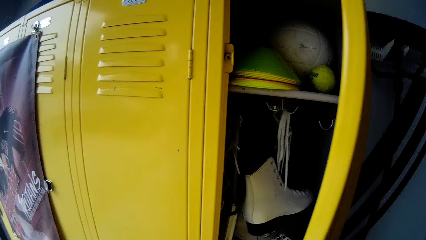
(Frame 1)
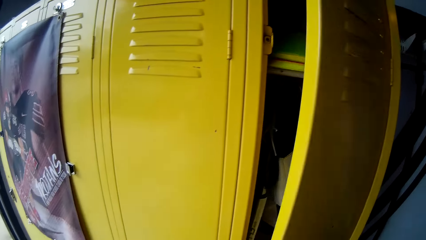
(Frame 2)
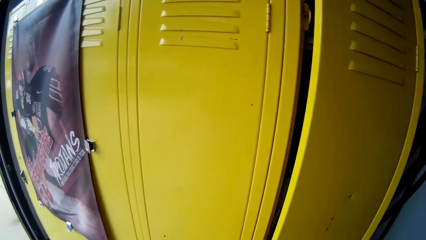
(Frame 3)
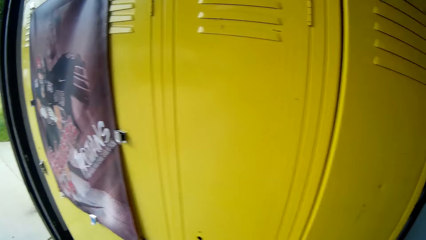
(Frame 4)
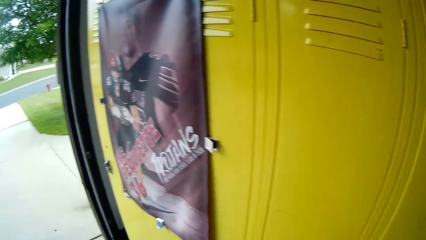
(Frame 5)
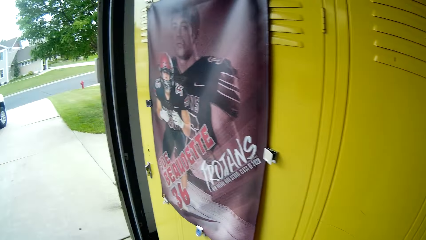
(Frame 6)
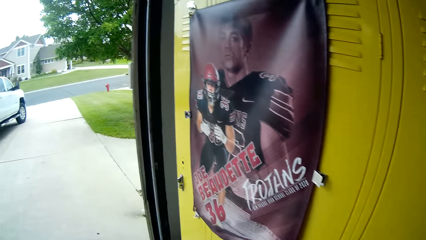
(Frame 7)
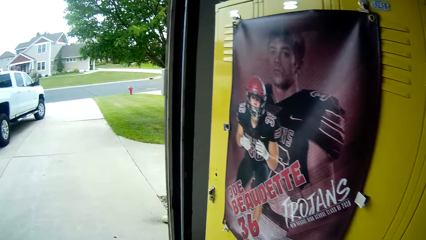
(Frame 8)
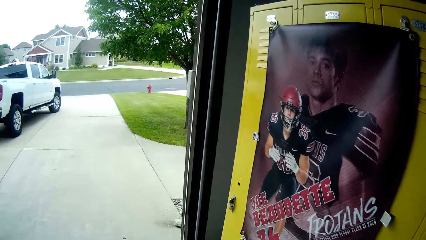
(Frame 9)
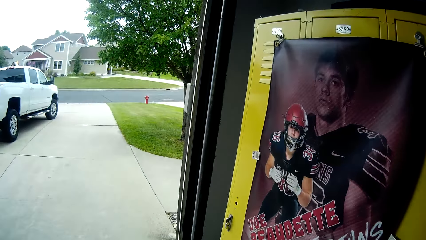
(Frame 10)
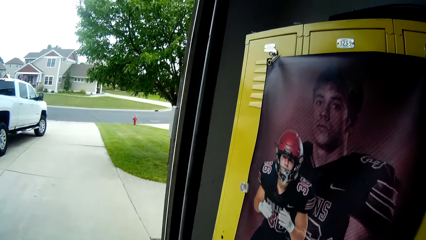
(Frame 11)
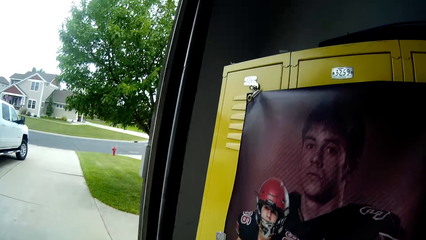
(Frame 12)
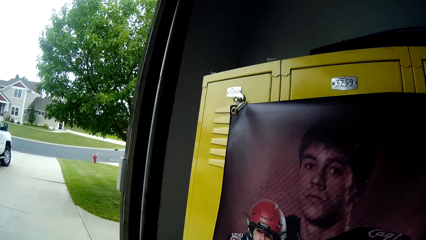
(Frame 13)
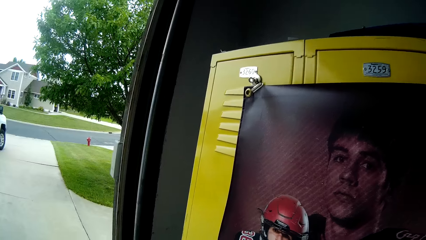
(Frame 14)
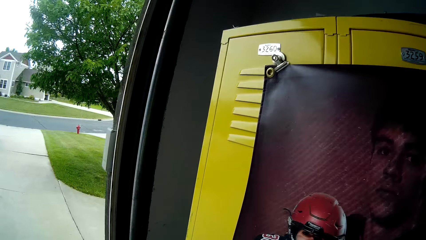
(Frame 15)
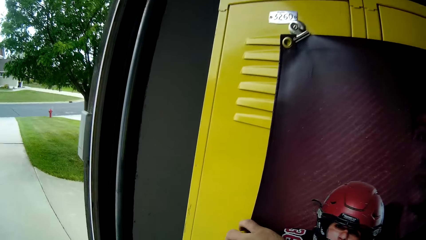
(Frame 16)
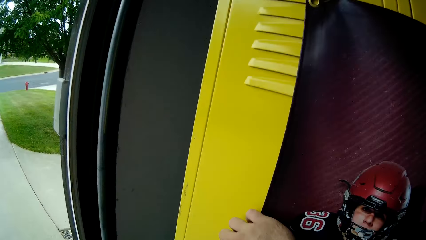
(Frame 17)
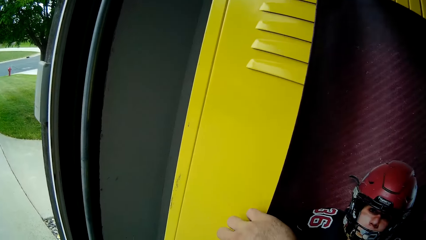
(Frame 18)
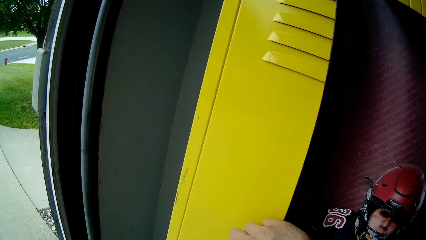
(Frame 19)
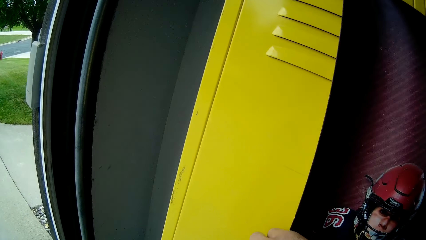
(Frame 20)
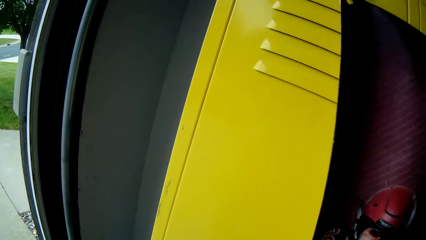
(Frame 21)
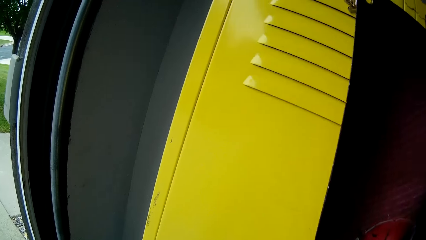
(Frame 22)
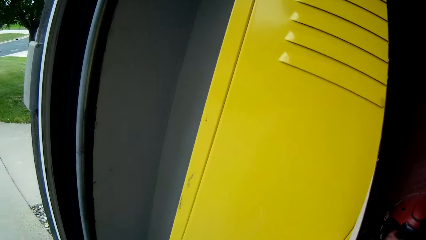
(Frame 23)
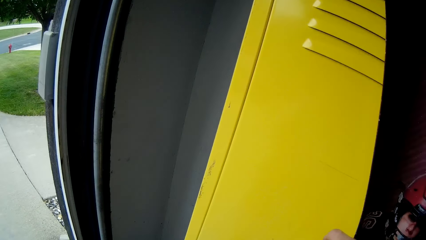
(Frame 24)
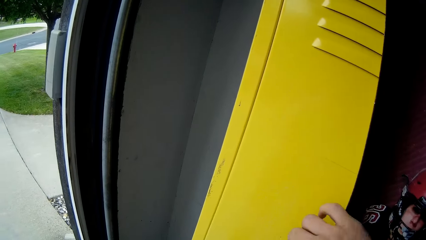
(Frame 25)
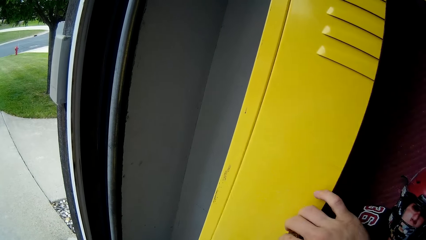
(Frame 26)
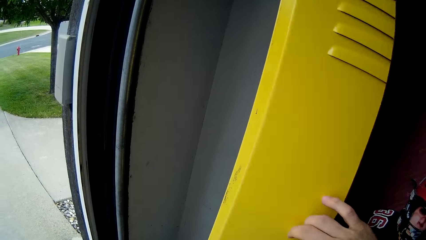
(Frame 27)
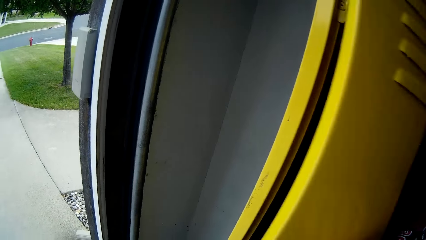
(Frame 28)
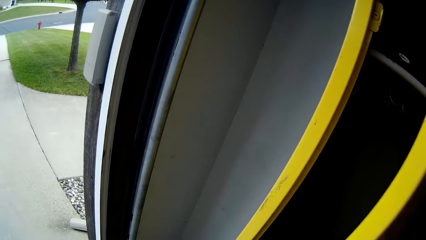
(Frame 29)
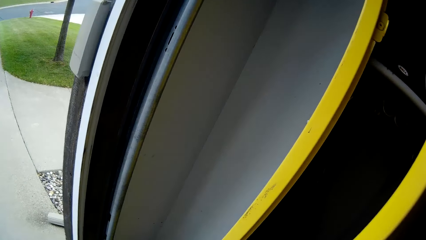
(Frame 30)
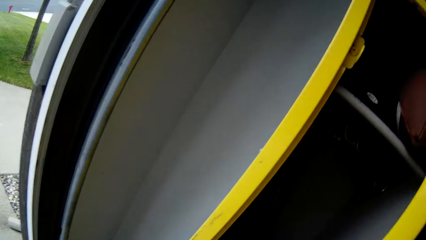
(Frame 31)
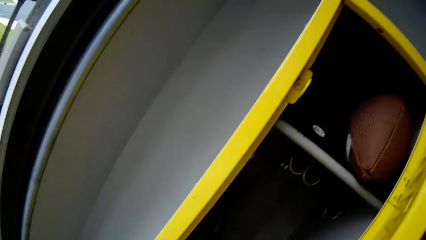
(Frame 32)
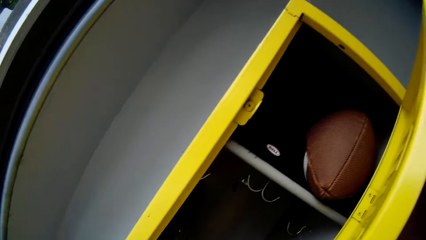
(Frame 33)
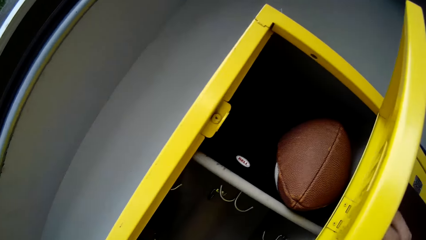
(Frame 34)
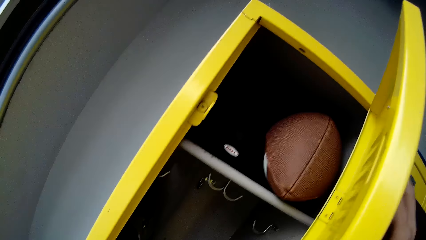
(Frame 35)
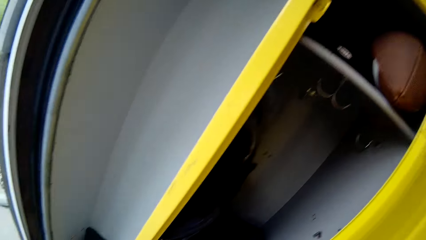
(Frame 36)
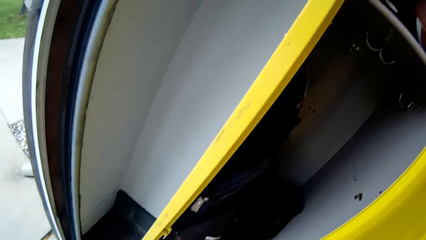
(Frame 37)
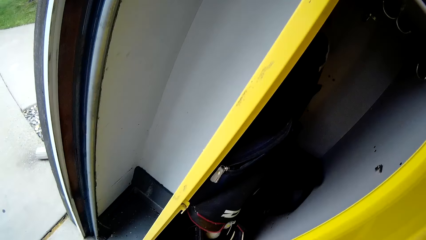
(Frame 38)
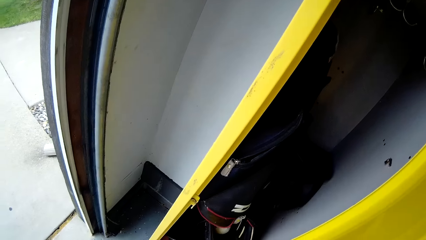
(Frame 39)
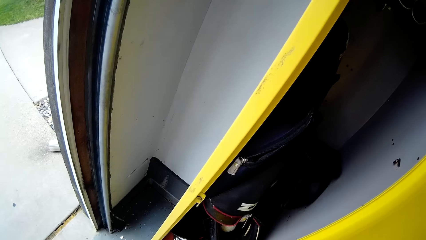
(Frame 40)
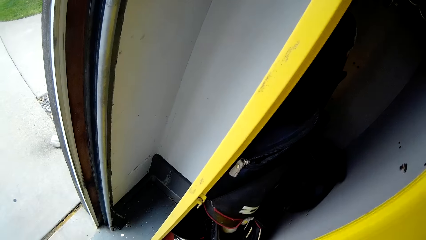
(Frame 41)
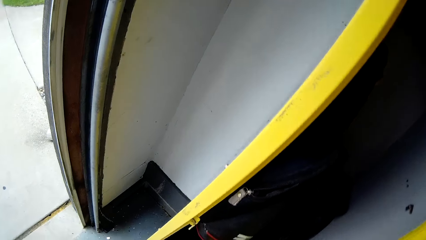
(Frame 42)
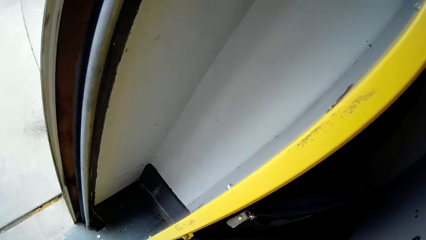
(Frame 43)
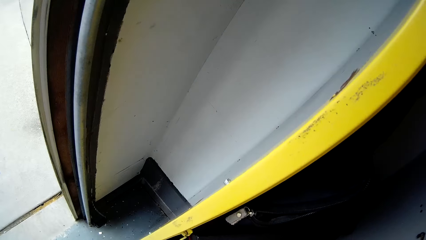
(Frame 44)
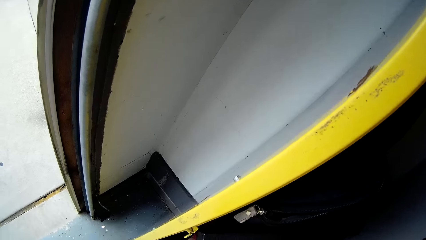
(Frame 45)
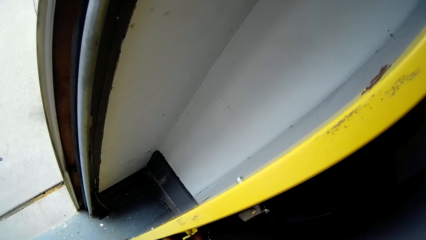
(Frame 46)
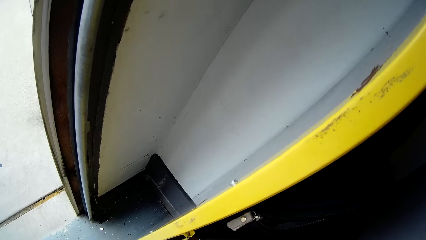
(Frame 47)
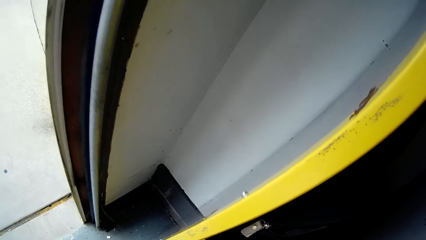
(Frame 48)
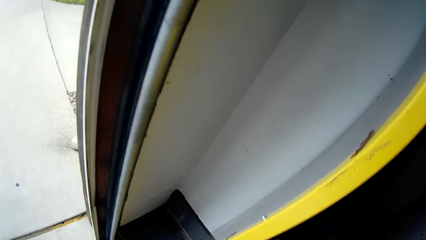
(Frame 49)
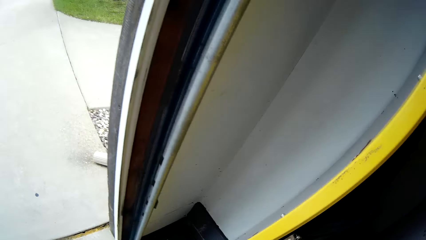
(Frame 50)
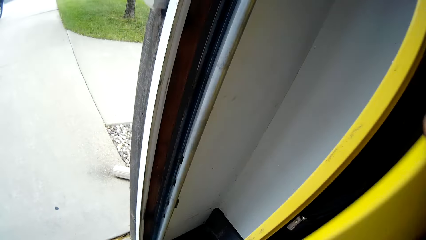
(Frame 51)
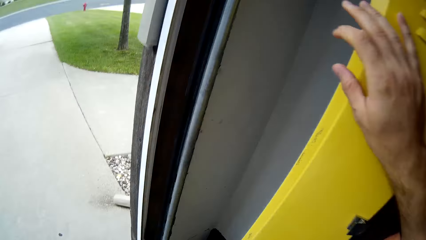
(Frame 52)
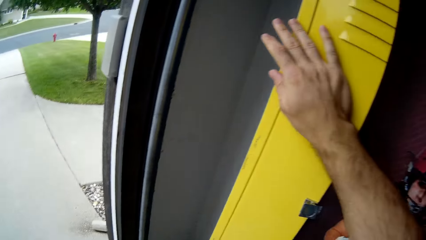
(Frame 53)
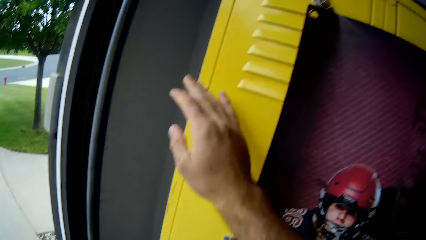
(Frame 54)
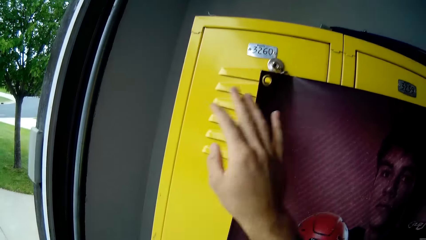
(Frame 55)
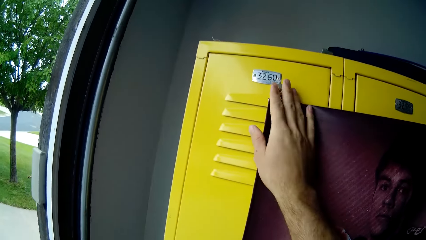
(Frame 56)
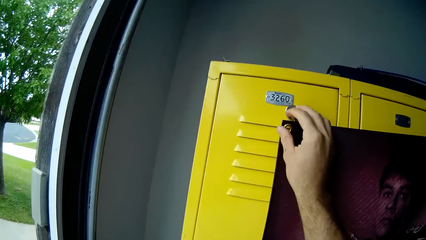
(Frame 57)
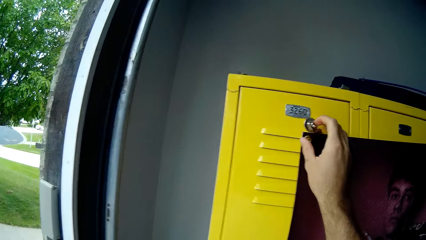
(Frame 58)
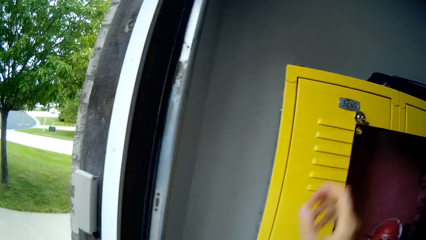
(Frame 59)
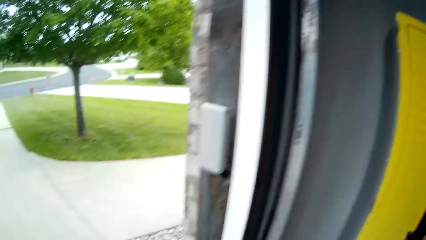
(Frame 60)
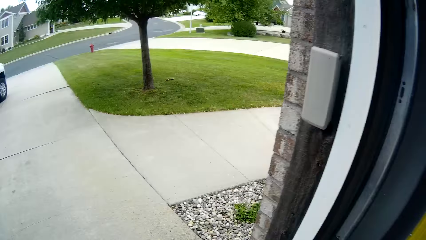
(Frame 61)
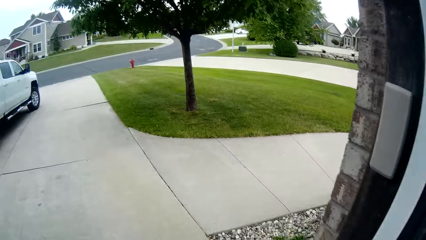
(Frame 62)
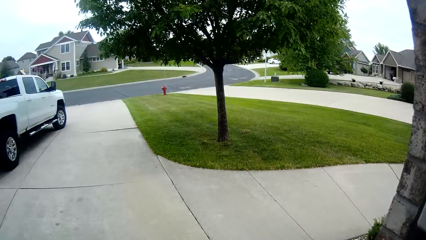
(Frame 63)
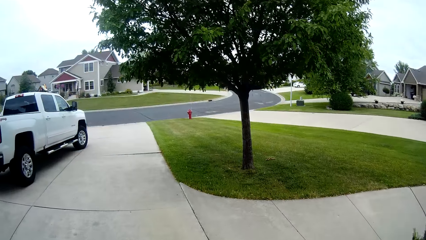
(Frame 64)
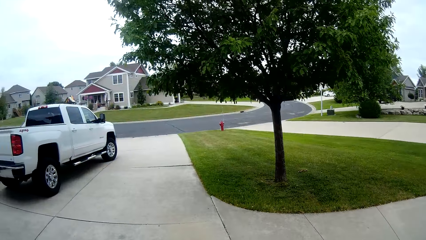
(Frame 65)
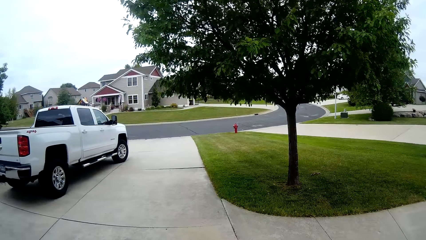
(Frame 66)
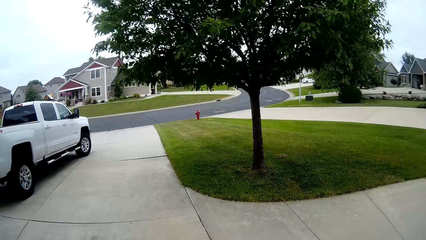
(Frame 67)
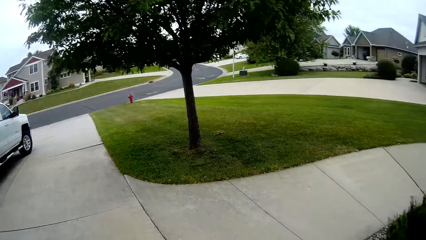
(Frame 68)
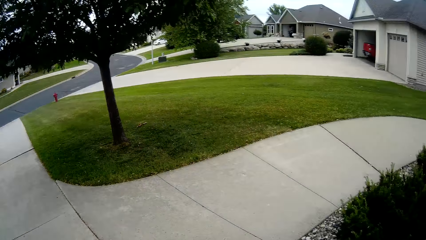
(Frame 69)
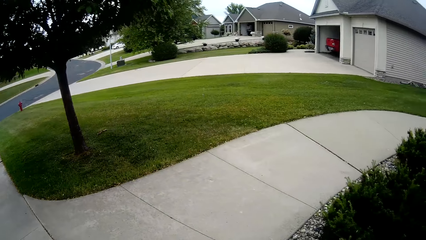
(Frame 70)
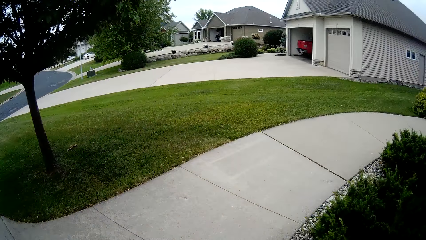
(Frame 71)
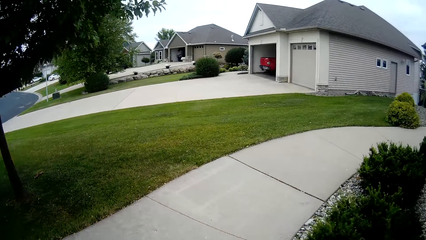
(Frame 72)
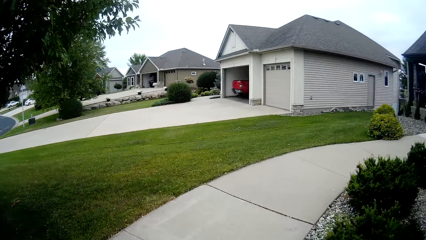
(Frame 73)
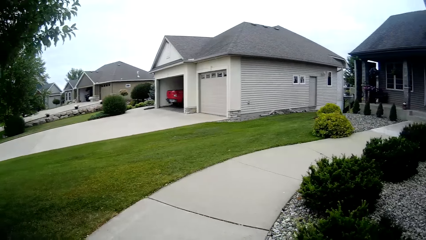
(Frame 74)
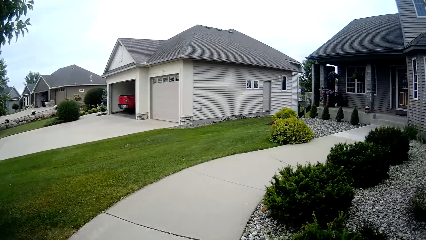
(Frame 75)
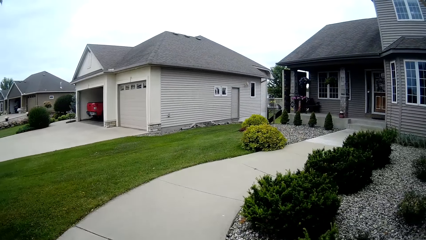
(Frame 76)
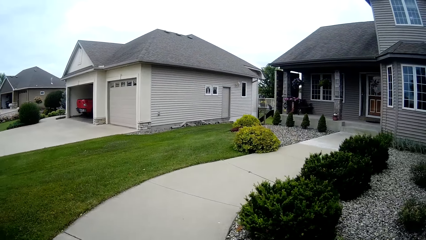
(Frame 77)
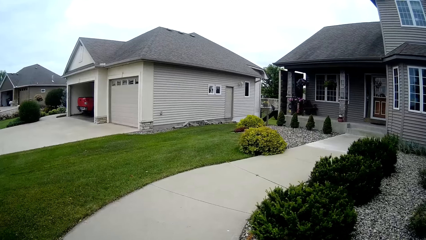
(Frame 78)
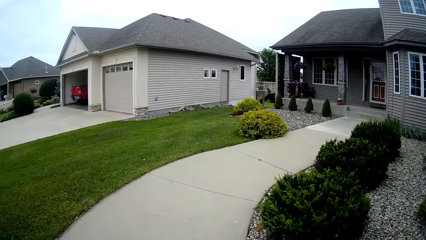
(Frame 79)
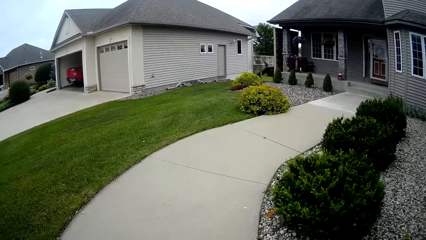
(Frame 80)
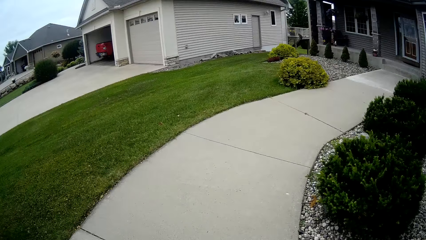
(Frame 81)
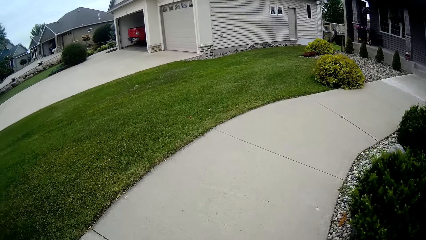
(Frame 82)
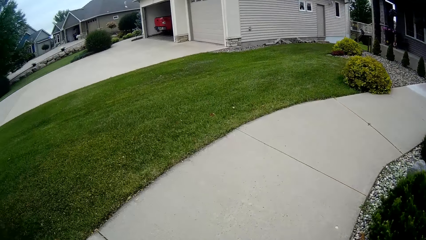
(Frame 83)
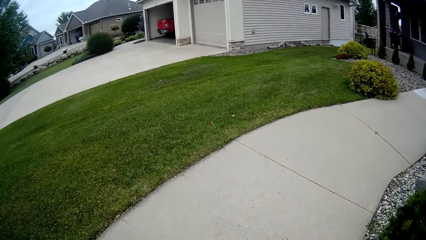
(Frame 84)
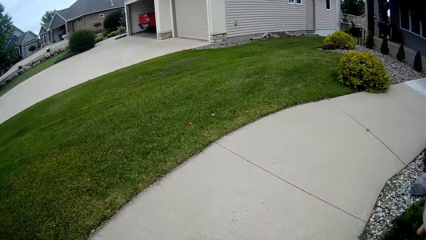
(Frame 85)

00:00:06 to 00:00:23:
The camera wearer closes the locker. He moves a poster with his right hand. He opens another locker. He looks inside the locker, picks up a ball, and closes the locker with his right hand. He walks out of the garage to the lawn.
